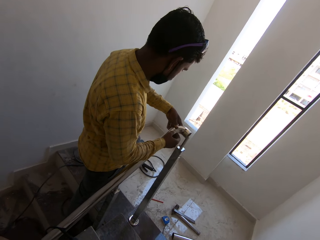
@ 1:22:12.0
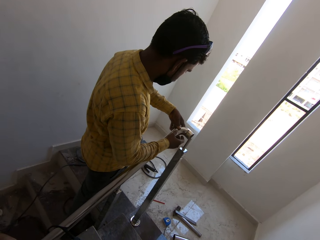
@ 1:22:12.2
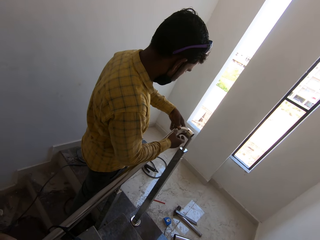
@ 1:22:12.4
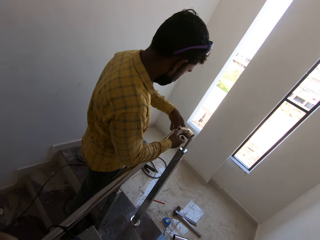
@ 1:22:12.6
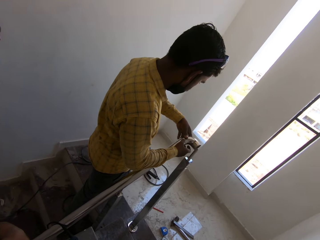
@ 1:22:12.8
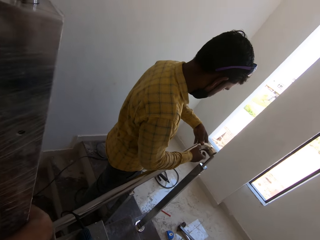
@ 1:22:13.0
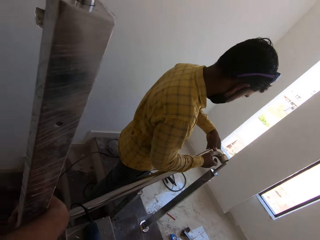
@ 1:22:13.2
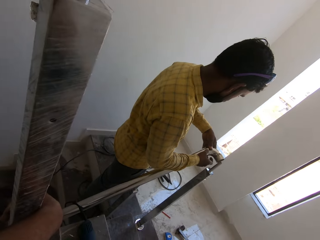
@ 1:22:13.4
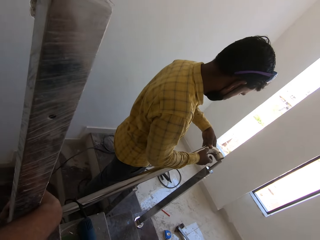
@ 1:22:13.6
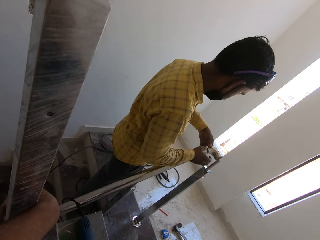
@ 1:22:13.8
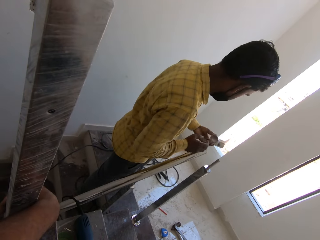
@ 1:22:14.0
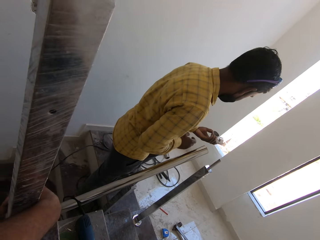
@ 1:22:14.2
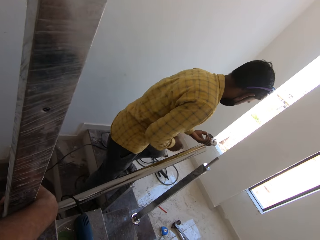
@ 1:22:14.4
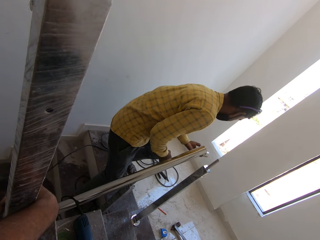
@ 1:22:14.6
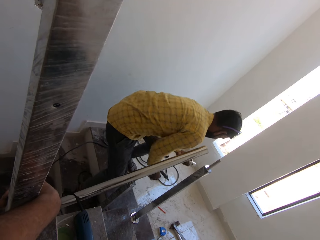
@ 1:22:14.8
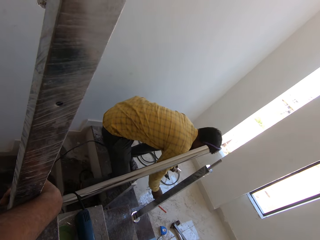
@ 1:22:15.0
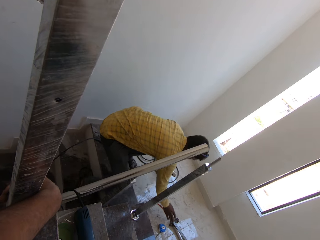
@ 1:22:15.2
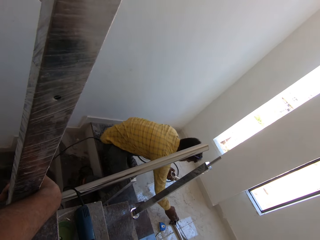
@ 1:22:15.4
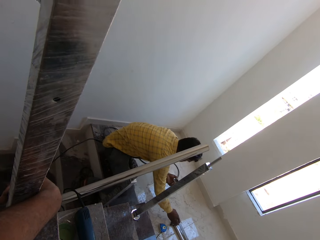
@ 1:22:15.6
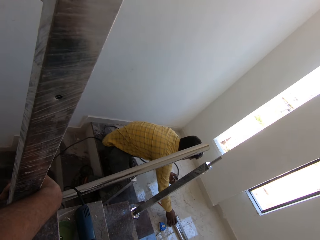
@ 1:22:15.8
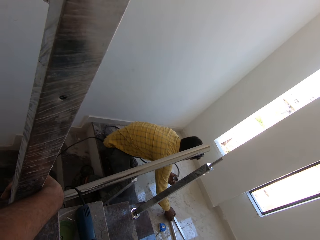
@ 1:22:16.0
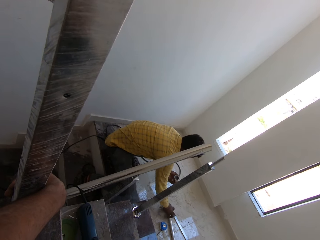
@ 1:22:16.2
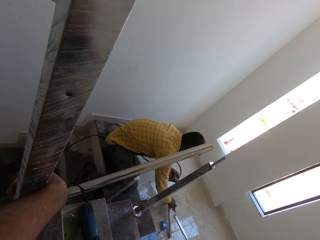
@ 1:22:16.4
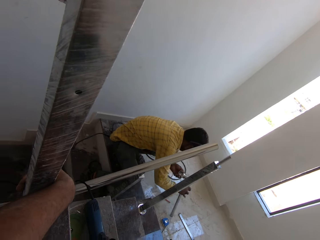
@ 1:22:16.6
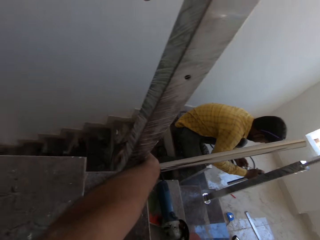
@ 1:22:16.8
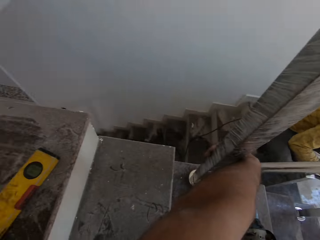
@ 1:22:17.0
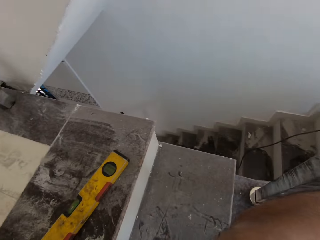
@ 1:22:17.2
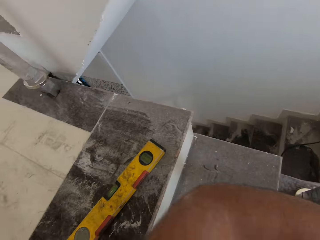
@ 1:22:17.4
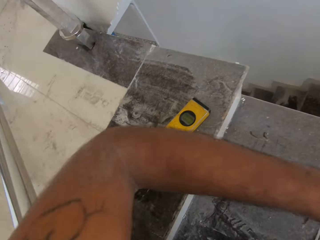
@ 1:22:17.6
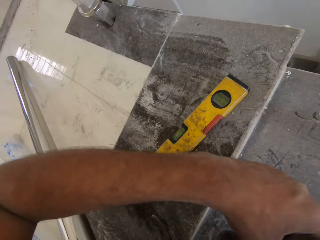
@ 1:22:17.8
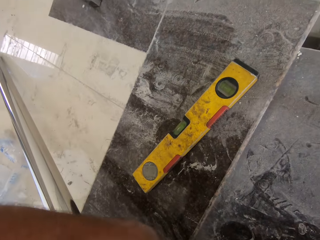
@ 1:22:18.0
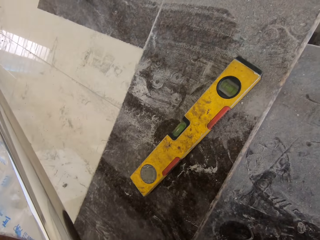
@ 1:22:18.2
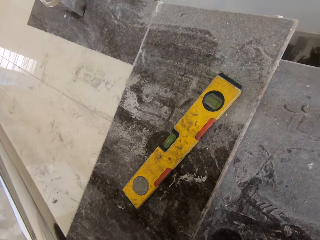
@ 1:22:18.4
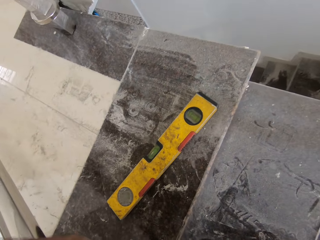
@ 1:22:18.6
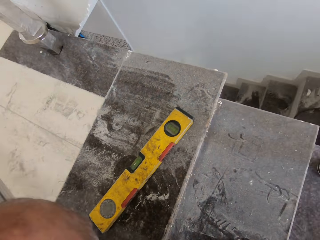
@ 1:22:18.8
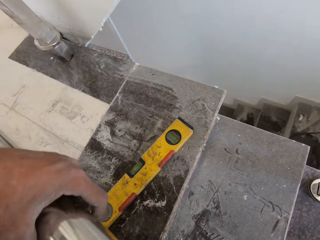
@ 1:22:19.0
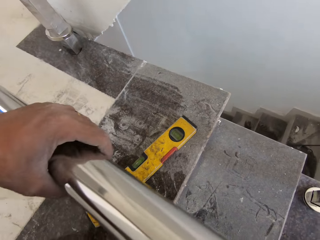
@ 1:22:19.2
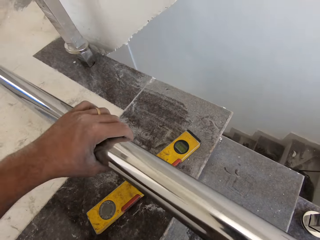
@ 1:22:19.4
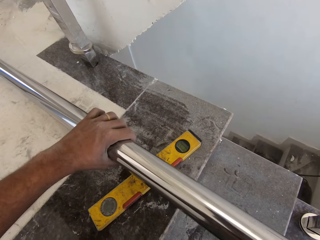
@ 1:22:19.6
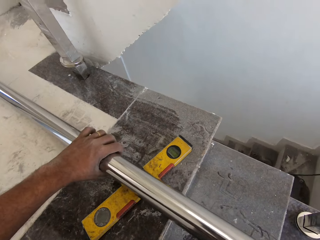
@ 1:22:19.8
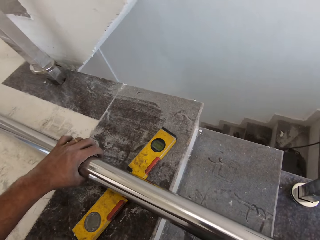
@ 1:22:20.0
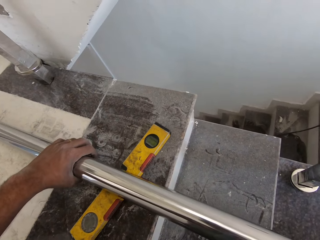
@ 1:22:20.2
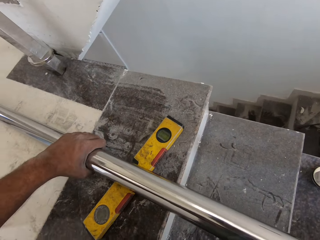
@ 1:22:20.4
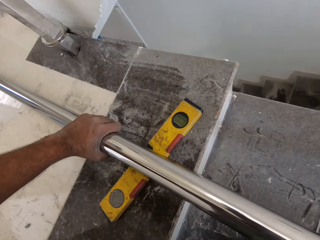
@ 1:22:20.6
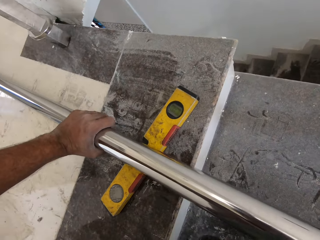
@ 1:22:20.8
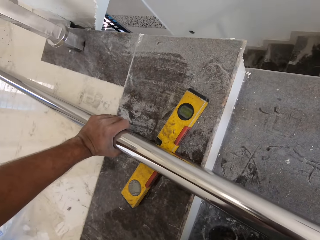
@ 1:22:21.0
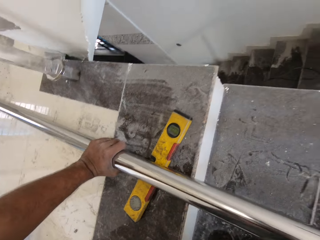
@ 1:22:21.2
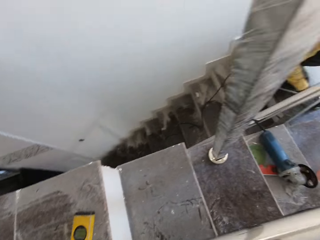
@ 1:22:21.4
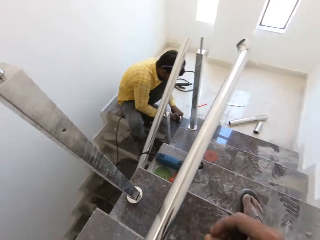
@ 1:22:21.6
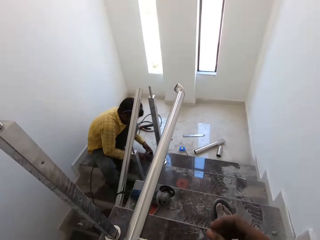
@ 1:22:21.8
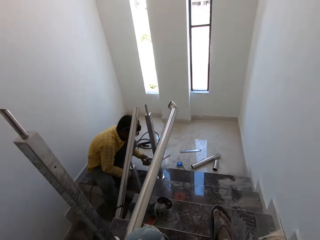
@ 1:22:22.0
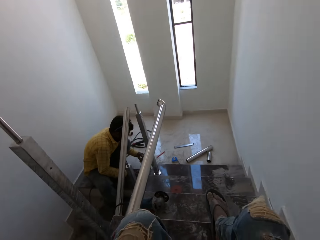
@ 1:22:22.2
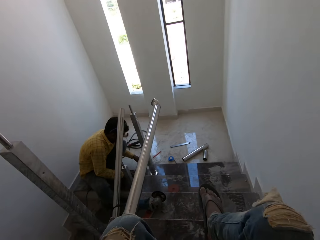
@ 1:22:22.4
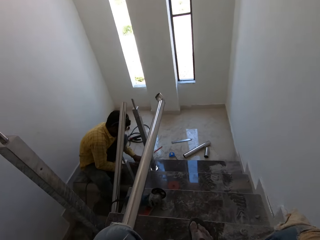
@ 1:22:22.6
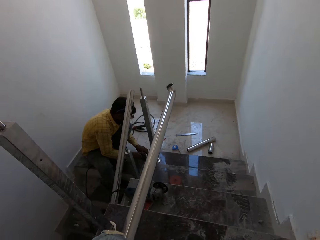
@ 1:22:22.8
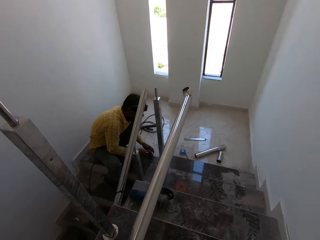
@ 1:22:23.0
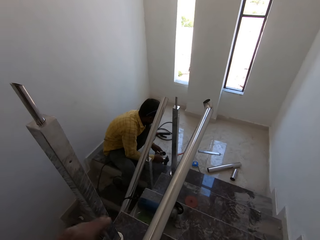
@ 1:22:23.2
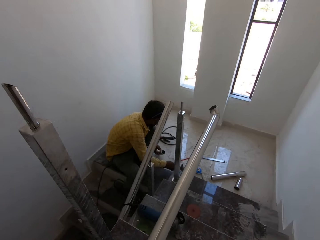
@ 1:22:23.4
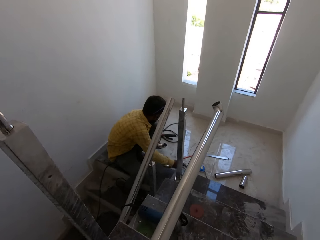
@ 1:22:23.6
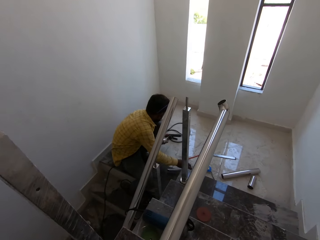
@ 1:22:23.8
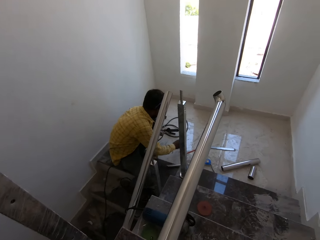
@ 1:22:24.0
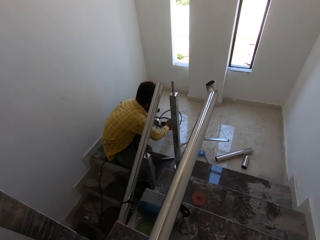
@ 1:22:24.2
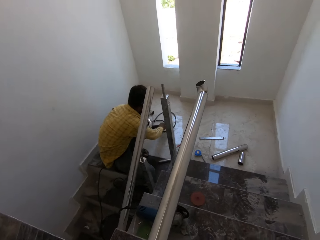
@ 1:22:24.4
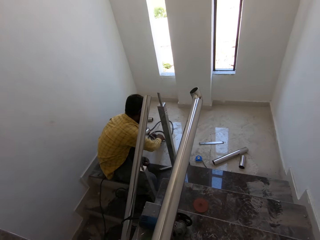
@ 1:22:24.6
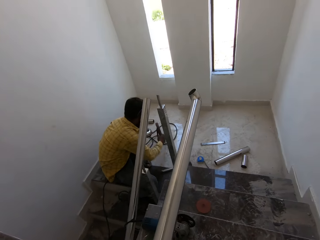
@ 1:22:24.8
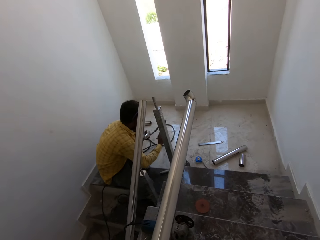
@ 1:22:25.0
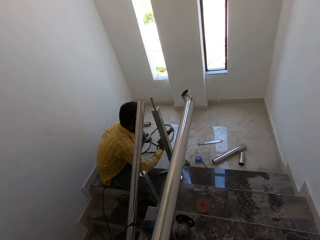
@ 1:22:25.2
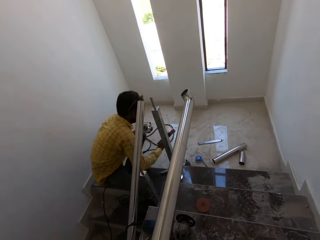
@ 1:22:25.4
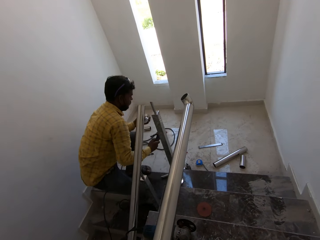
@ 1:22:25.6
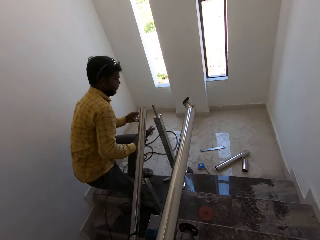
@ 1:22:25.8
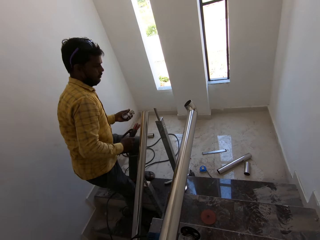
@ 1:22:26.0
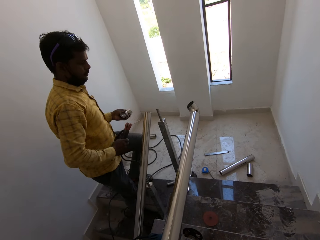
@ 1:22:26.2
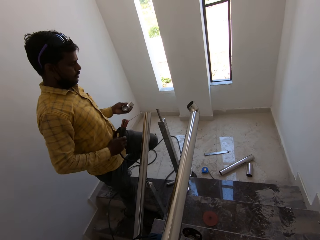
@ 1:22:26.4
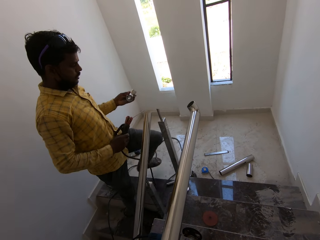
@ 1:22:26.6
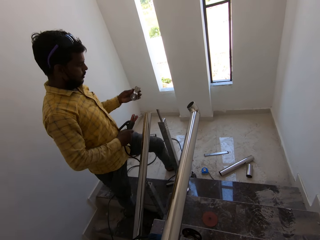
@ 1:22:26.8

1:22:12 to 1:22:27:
The camera wearer holds a column. The man picks up a hammer from the ground with his right hand. The camera wearer removes his left hand from the stainless steel railing baluster. He picks up a stainless steel pipe with his left hand from the stairs. He holds a metal. He drops the stainless steel pipe on top of a spirit level on the stairs. The man hammers the stainless steel elbow in his left hand with the hammer in his right hand. The man drops the hammer in his right hand on the ground. The man picks up a cutting torch from the ground with his right hand.

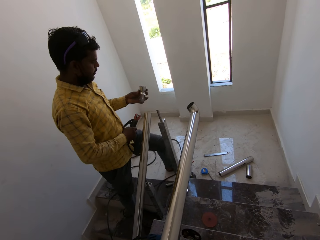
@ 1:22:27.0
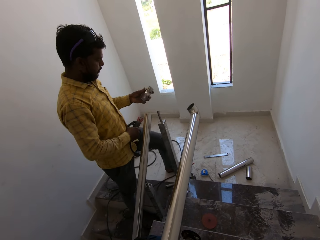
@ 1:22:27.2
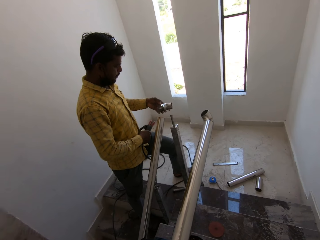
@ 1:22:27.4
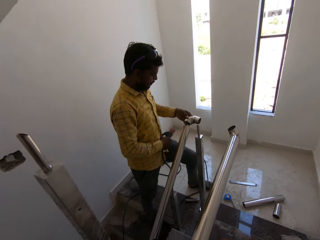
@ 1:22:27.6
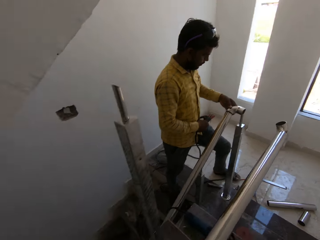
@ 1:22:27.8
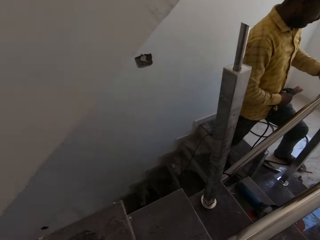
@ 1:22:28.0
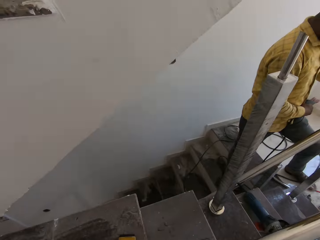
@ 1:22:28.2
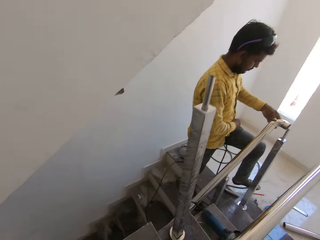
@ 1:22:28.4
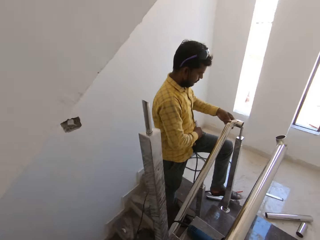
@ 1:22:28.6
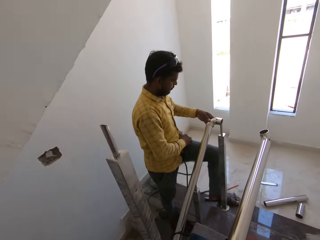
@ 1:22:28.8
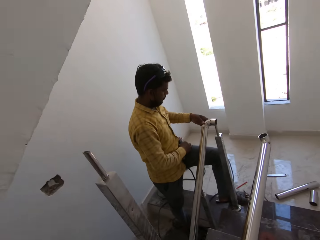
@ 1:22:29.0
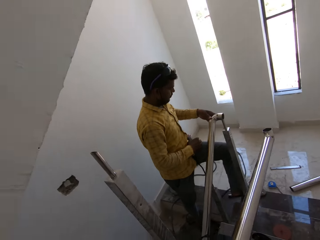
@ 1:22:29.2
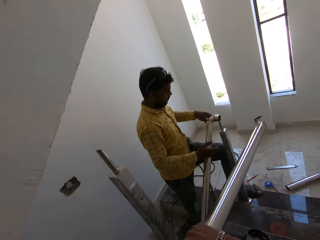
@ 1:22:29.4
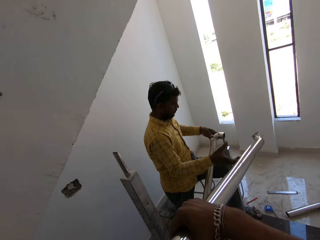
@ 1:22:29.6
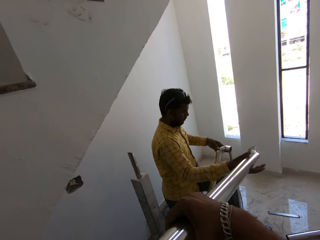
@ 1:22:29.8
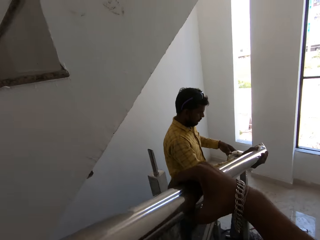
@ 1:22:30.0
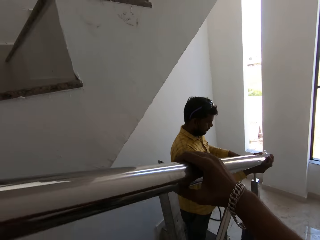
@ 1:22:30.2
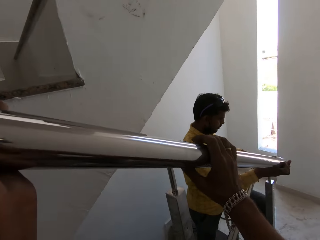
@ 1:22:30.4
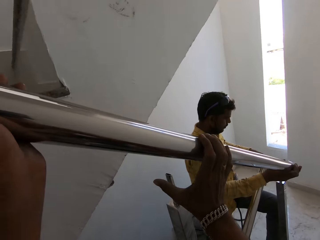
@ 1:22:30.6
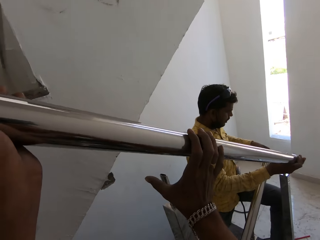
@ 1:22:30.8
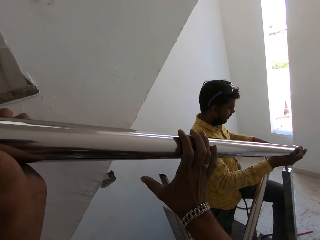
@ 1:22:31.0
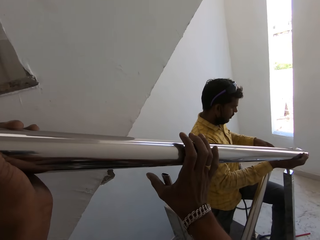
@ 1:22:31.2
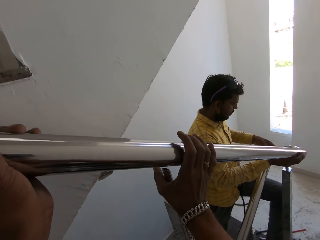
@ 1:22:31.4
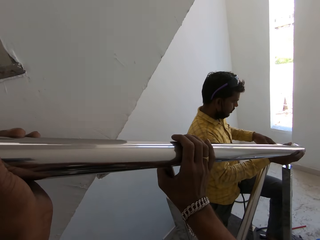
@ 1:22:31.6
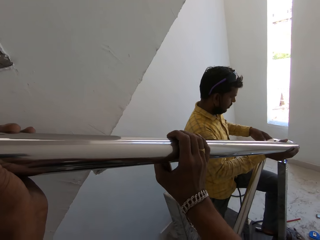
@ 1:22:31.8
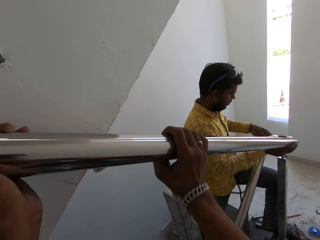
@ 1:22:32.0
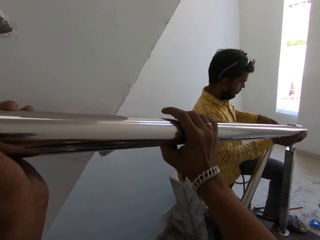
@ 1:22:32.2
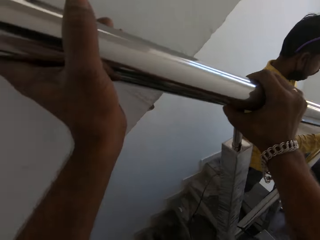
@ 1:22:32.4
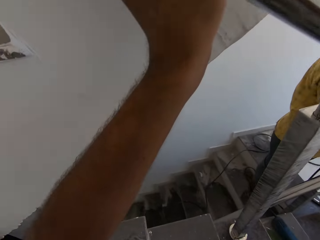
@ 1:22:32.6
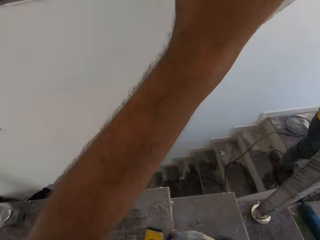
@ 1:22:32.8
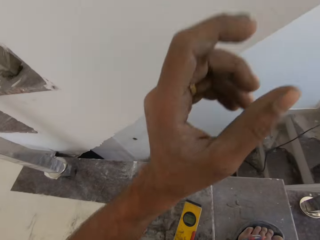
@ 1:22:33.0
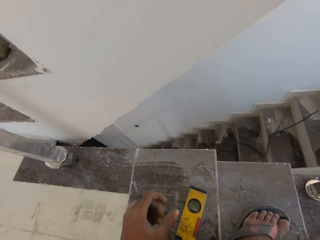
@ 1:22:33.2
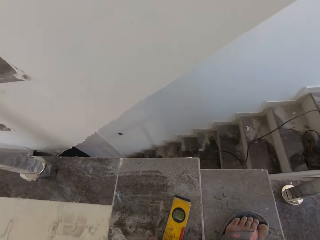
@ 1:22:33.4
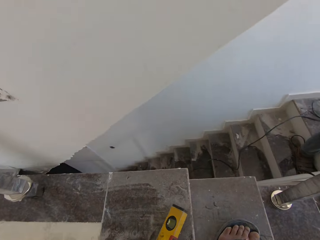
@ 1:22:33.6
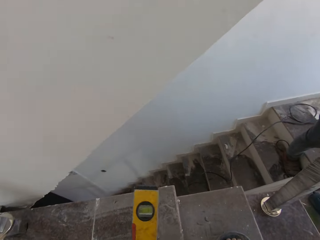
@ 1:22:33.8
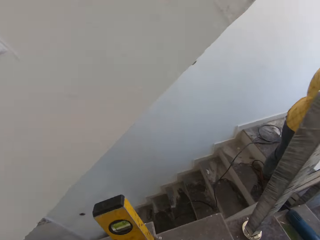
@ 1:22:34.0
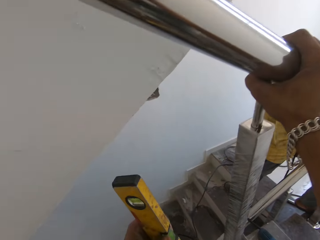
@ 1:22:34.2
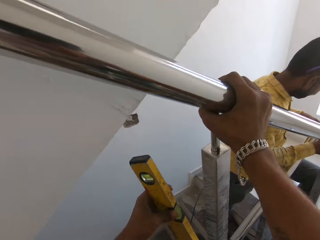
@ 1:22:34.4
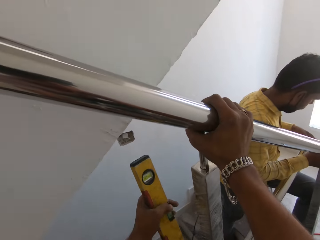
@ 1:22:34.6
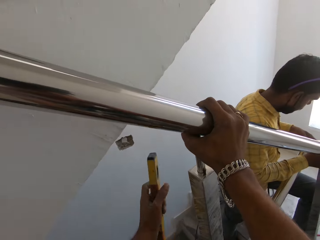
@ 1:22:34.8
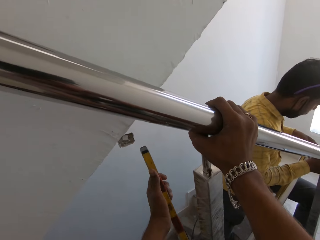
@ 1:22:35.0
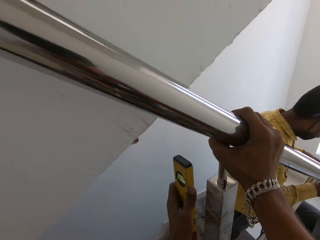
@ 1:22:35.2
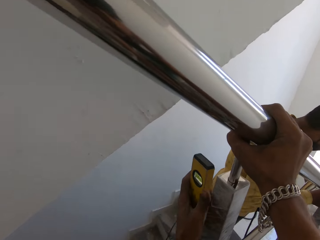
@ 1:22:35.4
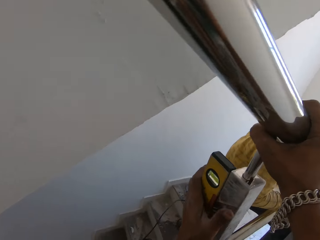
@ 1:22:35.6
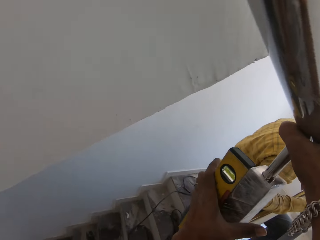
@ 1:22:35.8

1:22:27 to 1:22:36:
The man places the cutting torch in his right hand on his lap. The man fits the stainless steel elbow in his left hand to the stainless steel pipe of the stair railing. The camera wearer gives the man a metal. The man holds the stainless steel pipe with his right hand. The camera wearer lifts the stainless steel pipe with both hands. He converses with the man. He balances the stainless steel pipe in his hands on top of the stainless steel railing baluster with both hands. The man fits the stainless steel elbow in his left hand to the stainless steel pipe in his right hand. The camera wearer picks up the spirit level from the stairs with his left hand. He places the spirit level in his left hand against the stainless steel railing baluster.
